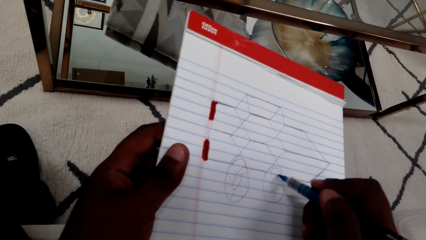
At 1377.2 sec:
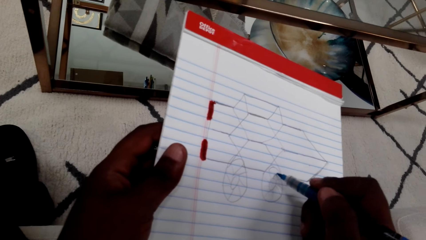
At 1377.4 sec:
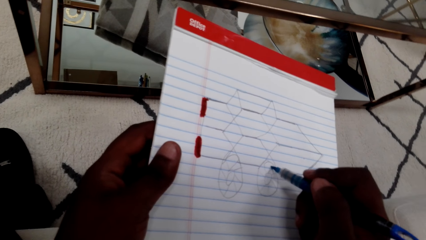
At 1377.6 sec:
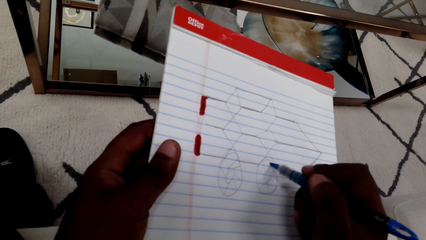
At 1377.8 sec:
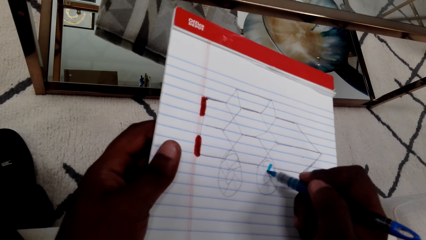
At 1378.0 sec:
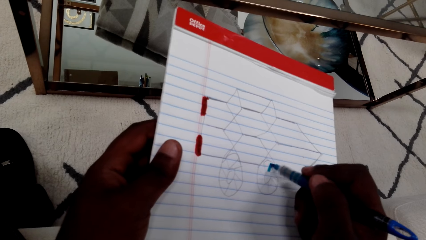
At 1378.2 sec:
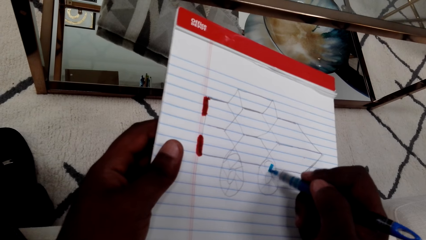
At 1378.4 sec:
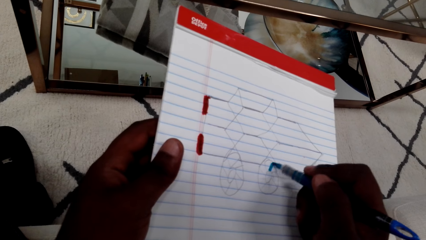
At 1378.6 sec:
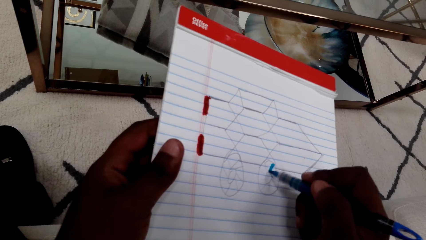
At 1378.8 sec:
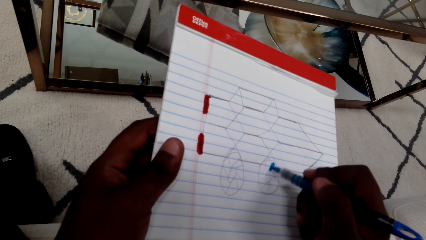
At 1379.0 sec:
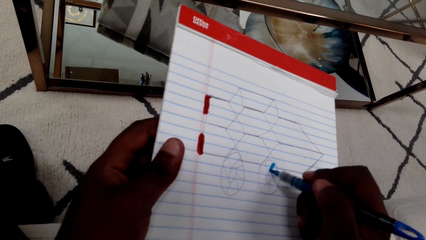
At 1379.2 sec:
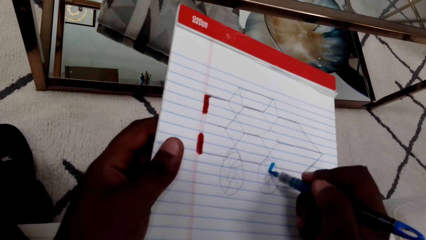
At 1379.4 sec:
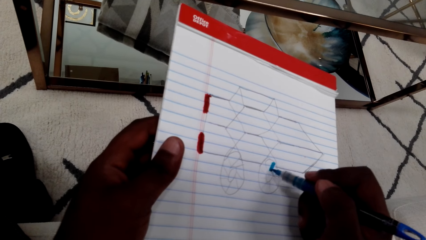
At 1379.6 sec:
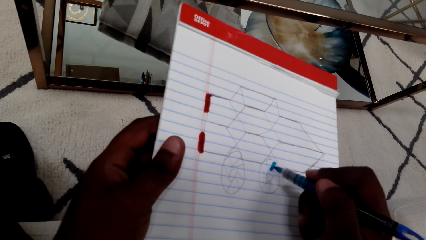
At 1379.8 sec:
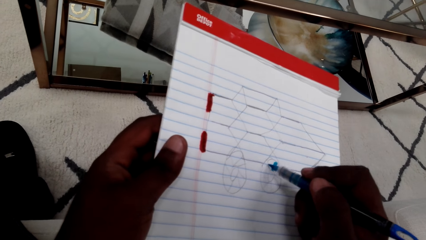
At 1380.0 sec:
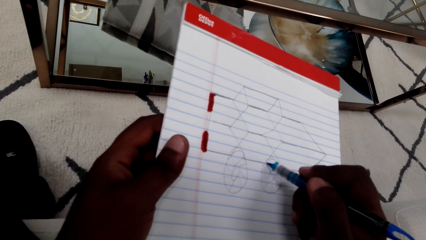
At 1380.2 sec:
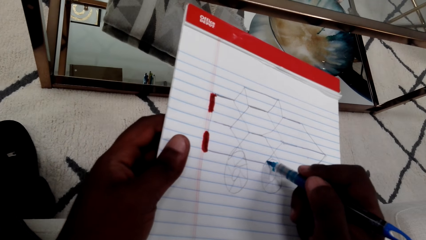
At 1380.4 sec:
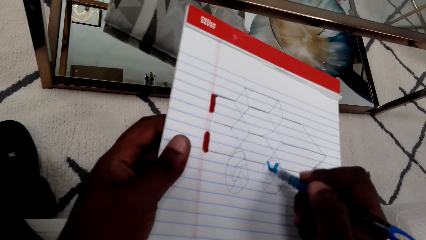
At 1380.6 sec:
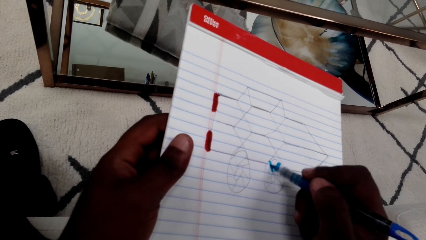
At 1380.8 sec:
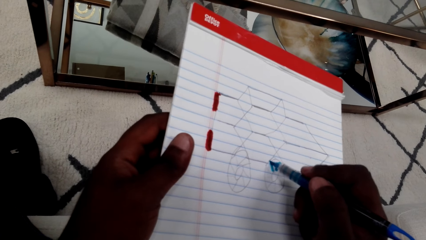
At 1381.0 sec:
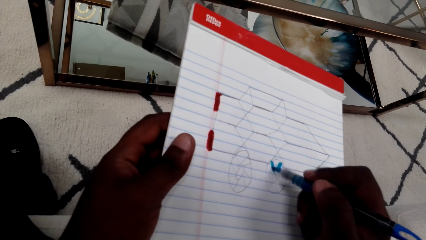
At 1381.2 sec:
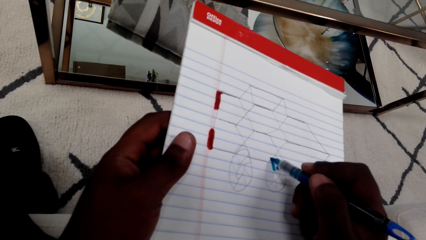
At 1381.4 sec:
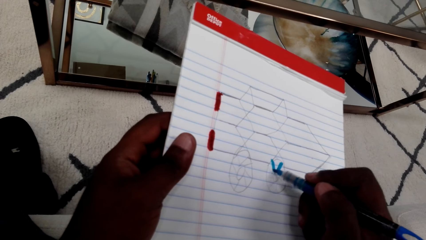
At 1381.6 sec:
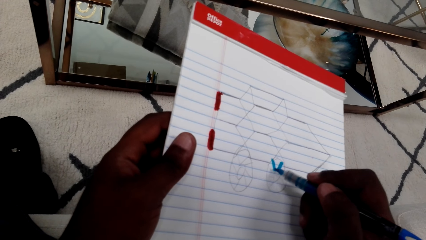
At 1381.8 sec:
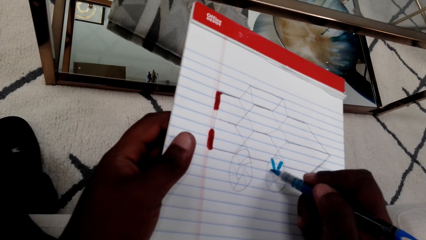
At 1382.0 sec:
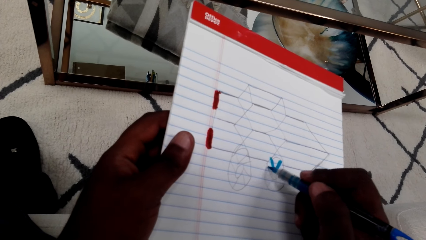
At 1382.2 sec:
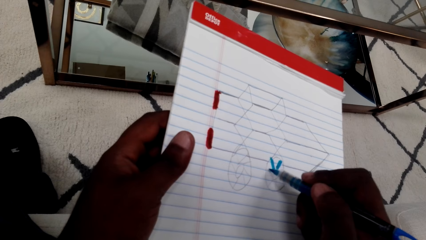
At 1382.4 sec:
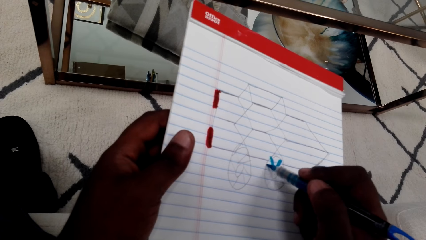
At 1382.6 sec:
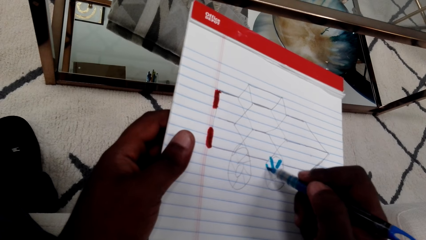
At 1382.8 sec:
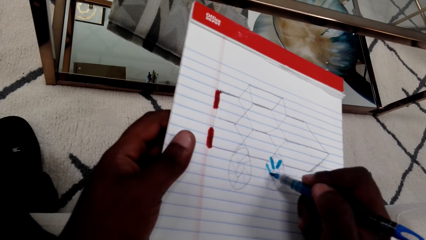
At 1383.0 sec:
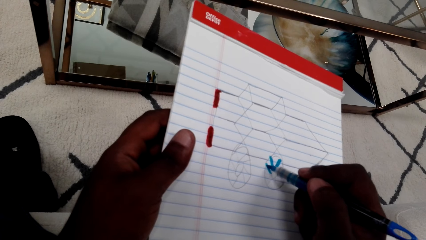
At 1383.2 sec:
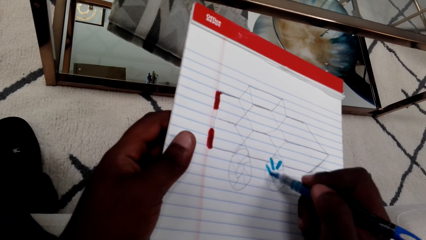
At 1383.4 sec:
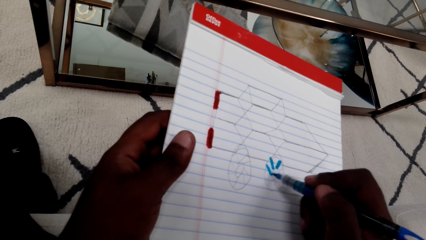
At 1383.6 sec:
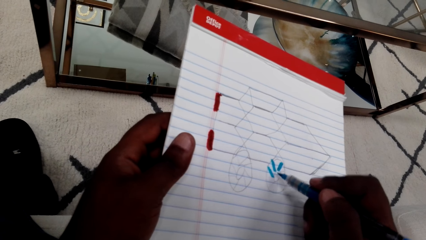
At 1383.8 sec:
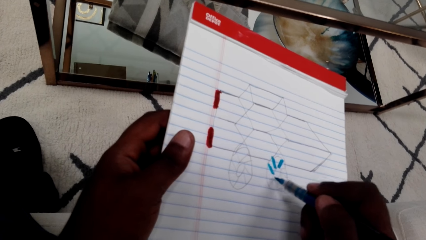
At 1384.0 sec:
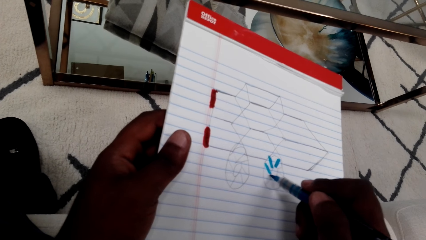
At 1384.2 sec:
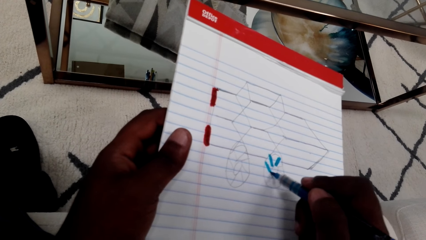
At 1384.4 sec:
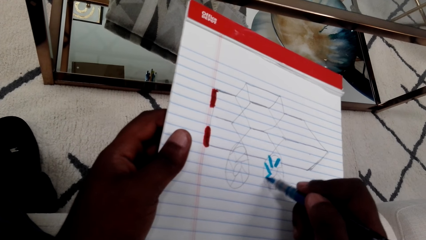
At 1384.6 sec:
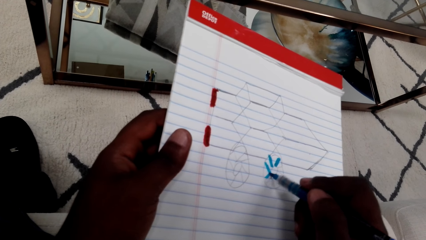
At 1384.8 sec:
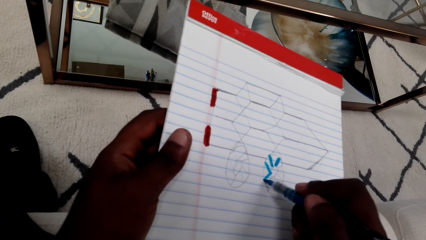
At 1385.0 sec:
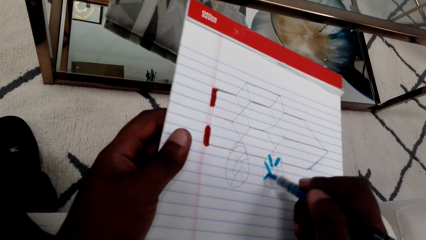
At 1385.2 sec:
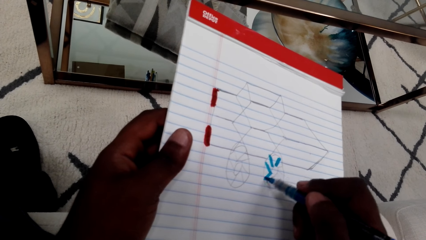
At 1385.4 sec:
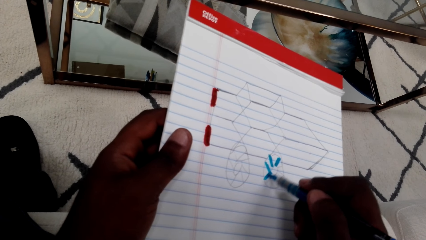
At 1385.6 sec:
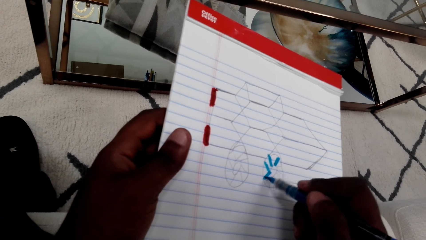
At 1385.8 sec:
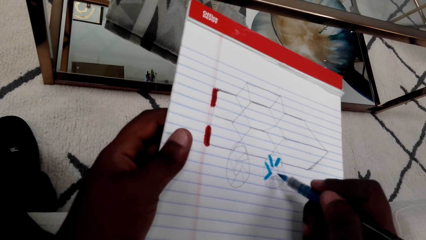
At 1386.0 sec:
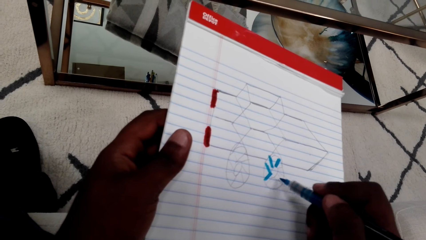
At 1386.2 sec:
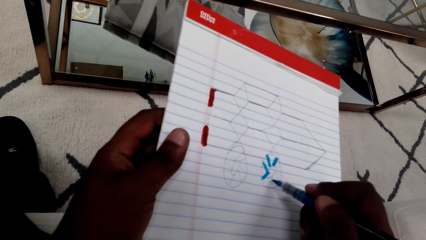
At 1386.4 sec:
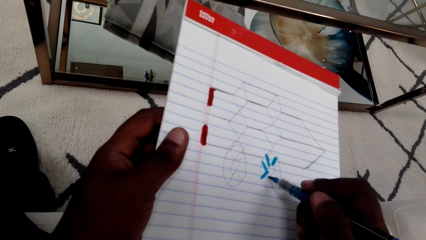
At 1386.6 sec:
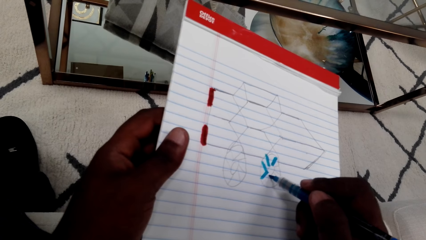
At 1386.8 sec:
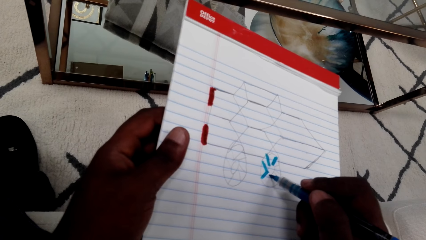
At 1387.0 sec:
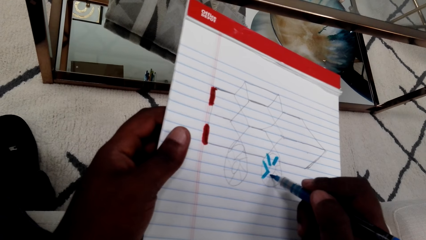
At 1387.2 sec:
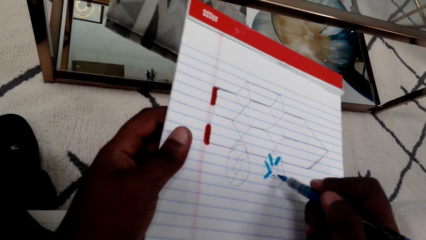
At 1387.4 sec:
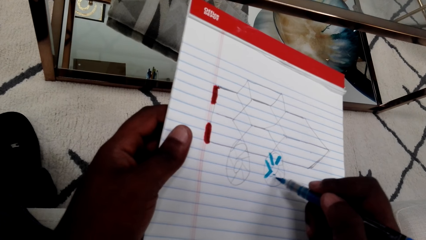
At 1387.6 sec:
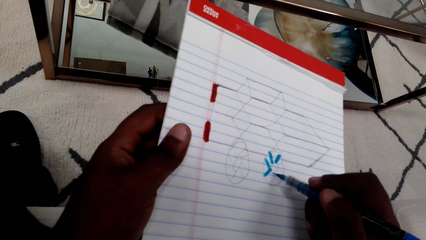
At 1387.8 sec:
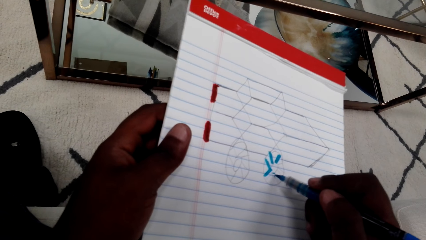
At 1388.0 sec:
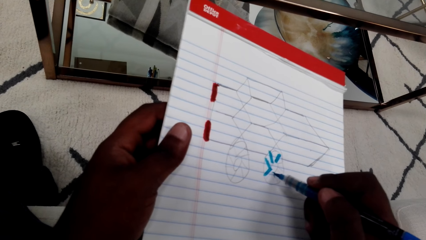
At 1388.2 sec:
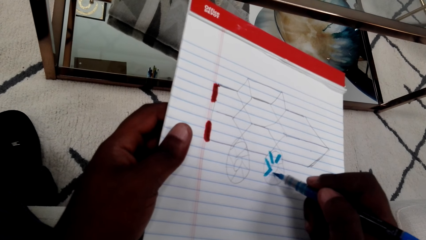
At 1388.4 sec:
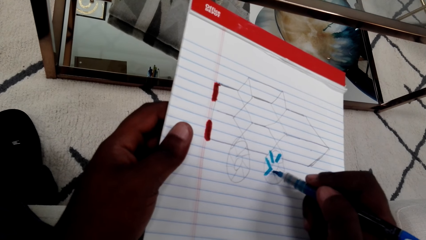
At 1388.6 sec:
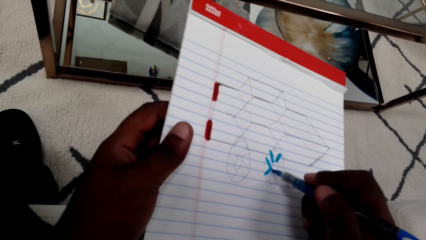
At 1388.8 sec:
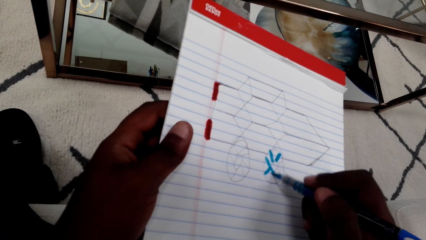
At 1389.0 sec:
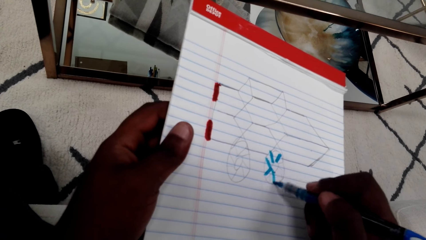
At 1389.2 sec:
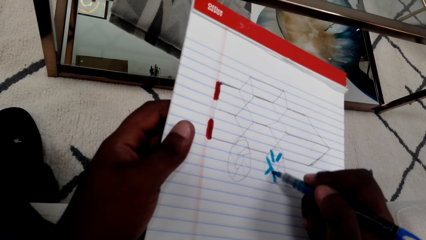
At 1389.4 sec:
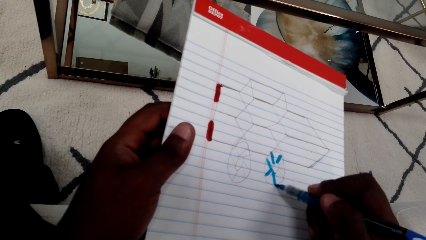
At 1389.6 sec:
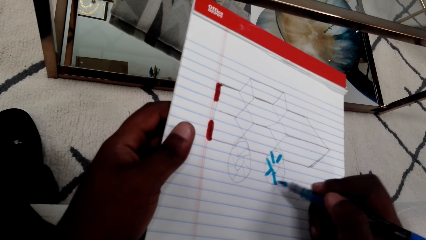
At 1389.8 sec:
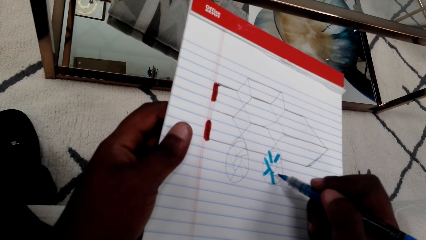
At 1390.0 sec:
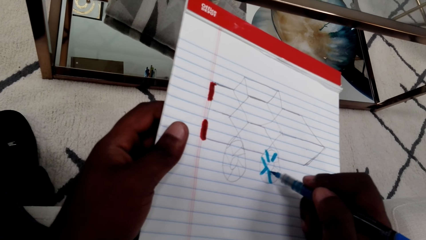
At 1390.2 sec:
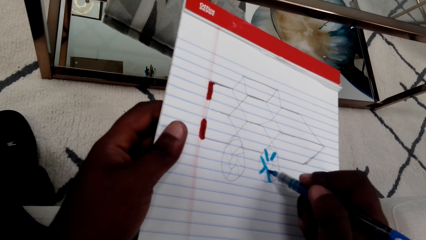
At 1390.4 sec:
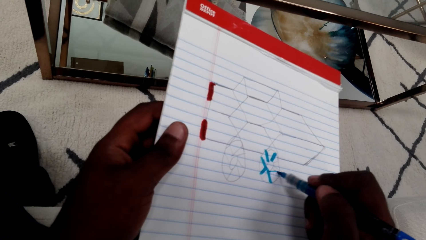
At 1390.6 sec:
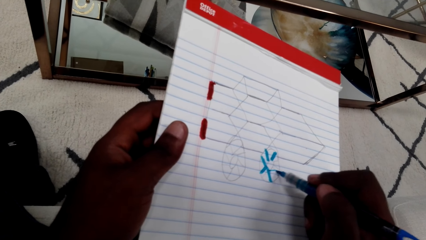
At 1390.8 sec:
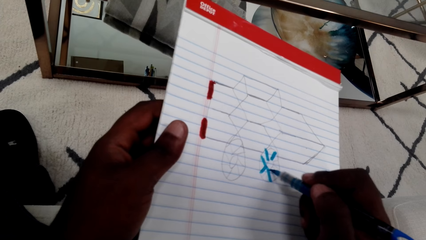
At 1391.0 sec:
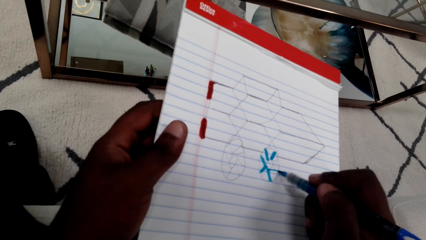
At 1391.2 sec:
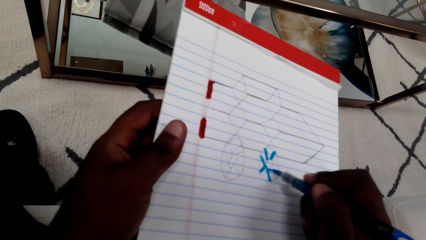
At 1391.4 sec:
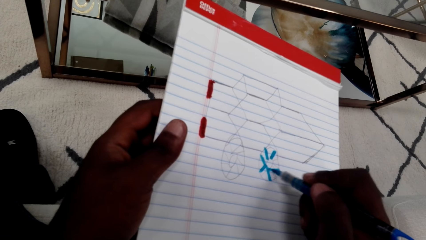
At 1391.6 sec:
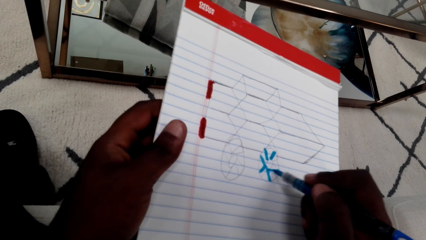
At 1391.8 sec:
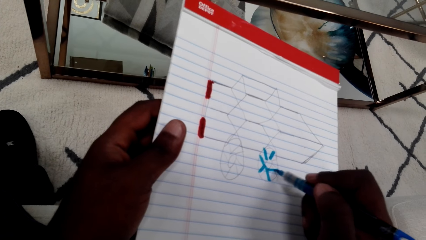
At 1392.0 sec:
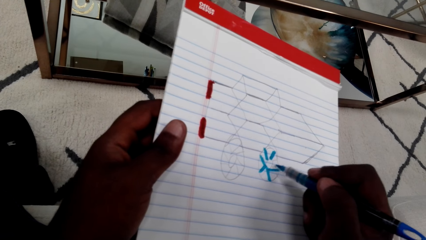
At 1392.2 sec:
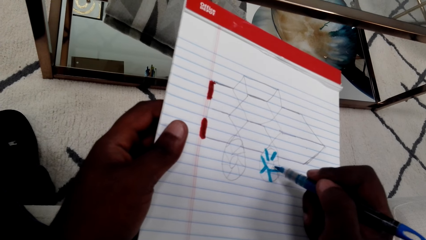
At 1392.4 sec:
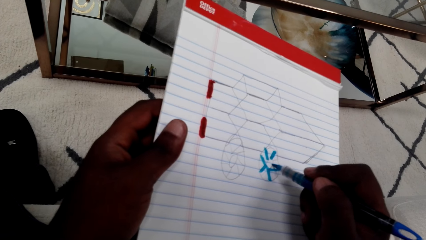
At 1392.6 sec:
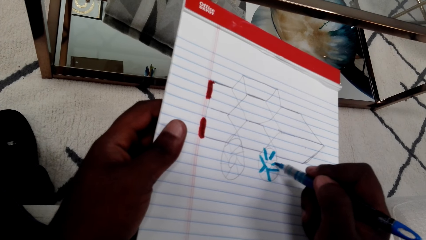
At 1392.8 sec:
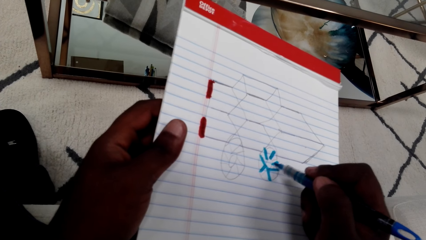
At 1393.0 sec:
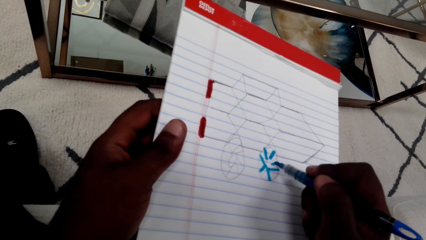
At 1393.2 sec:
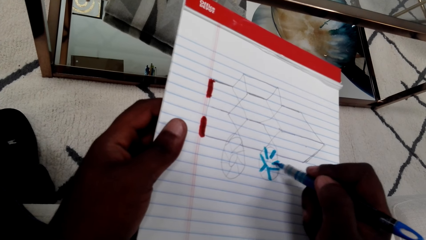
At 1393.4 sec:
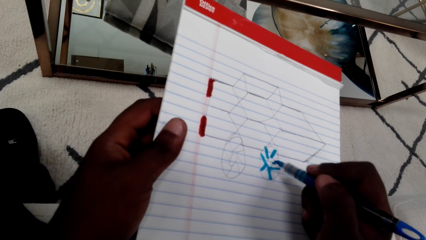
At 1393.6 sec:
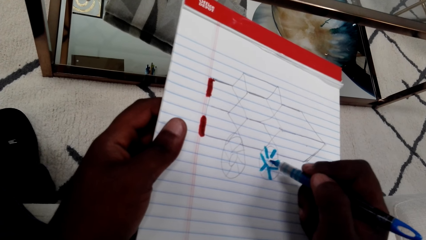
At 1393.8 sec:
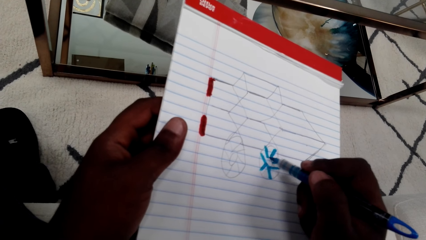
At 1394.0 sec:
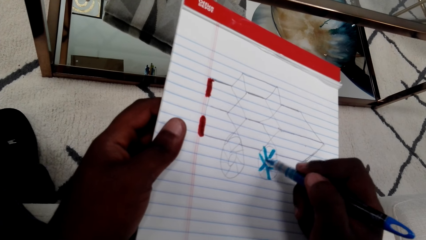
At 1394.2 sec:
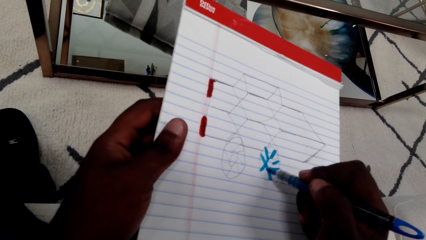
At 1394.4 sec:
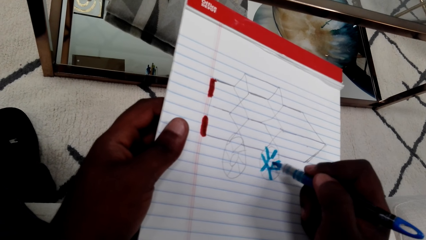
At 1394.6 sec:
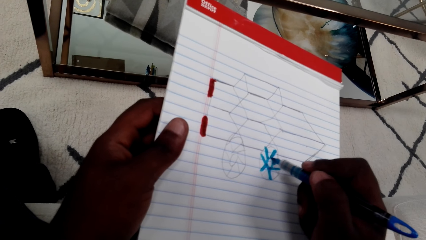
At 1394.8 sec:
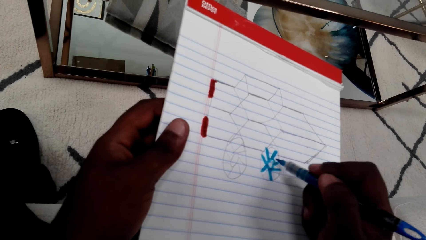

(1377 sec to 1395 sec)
The camera wearer uses a blue marker pen to draw.
